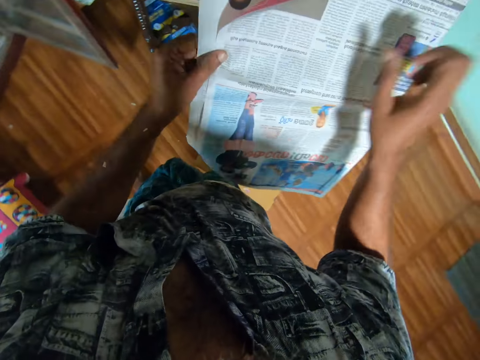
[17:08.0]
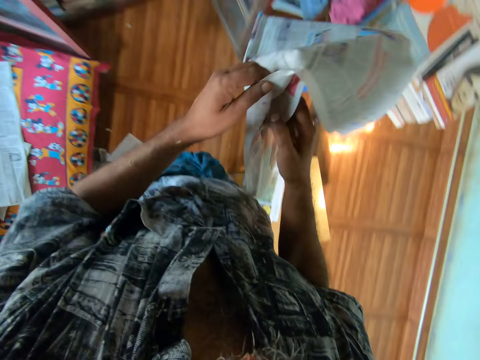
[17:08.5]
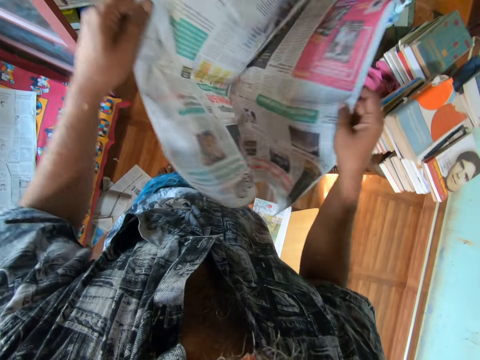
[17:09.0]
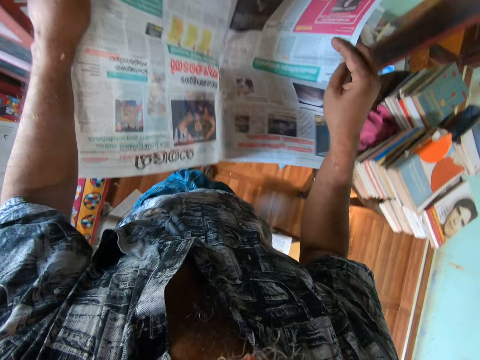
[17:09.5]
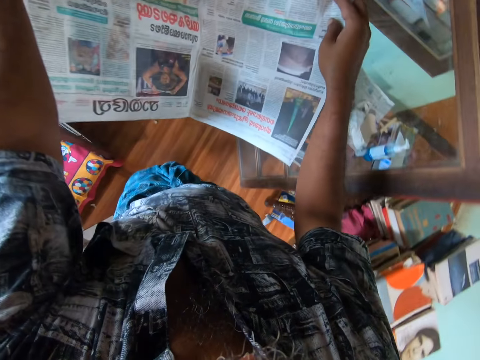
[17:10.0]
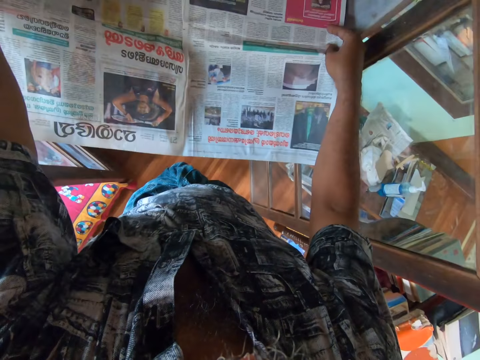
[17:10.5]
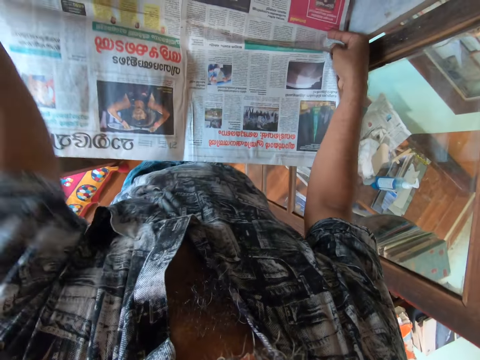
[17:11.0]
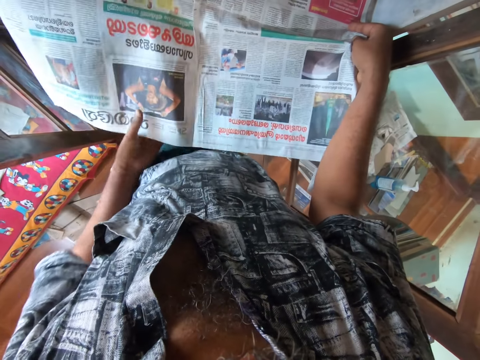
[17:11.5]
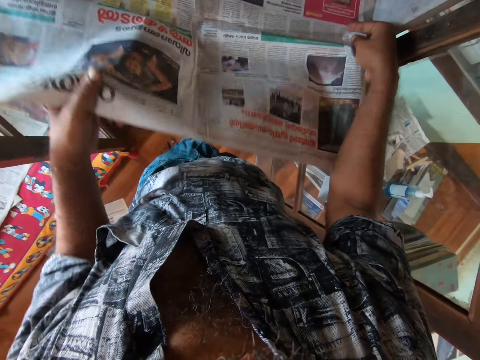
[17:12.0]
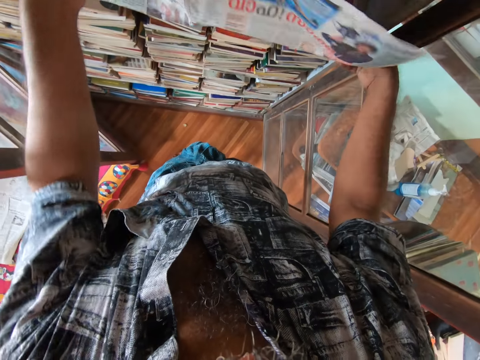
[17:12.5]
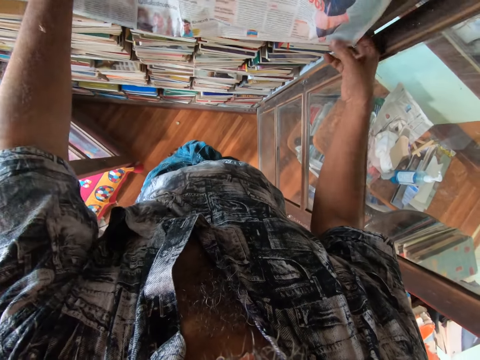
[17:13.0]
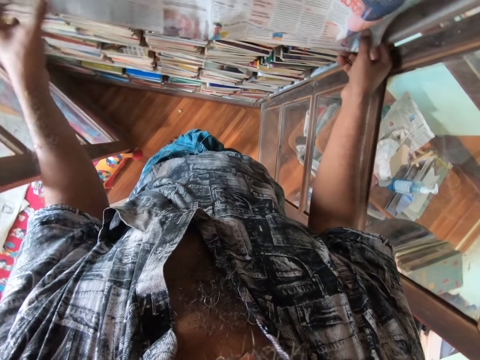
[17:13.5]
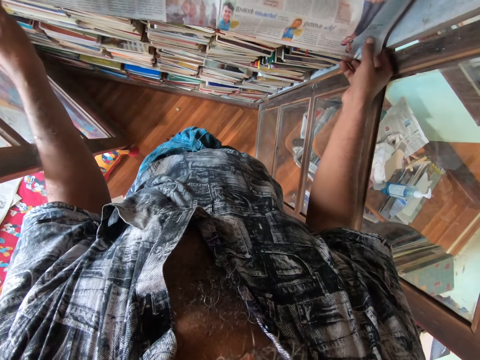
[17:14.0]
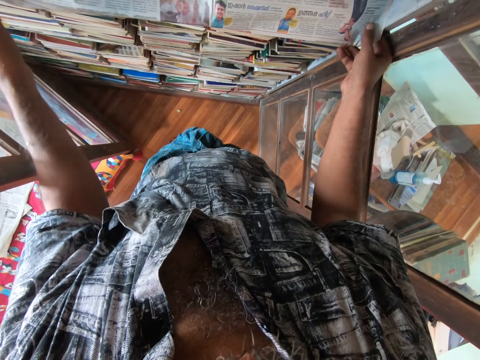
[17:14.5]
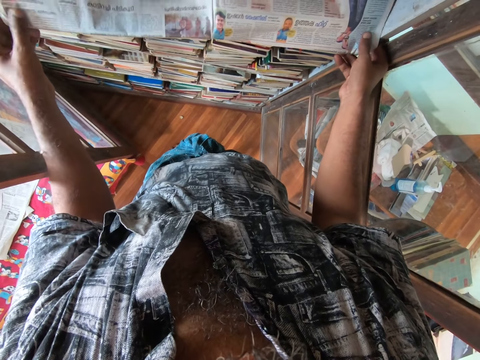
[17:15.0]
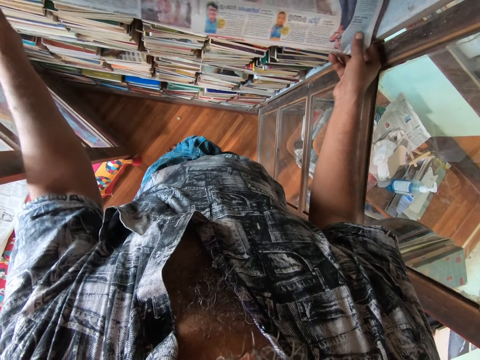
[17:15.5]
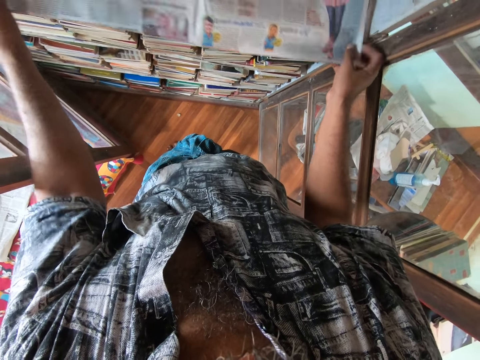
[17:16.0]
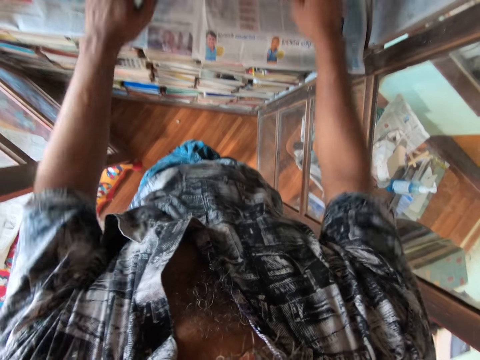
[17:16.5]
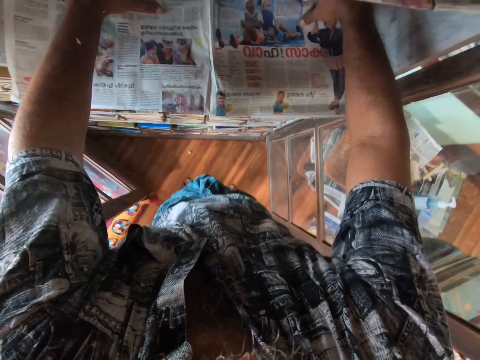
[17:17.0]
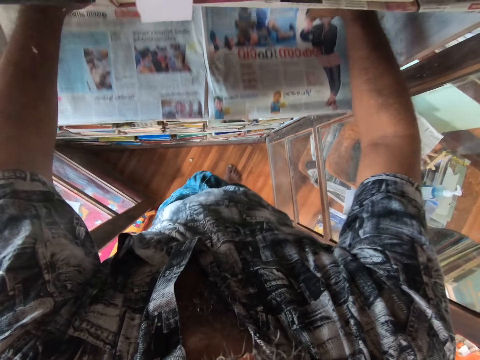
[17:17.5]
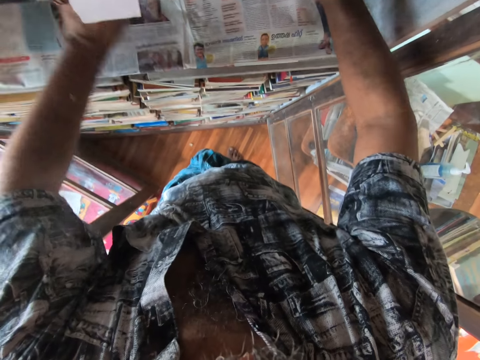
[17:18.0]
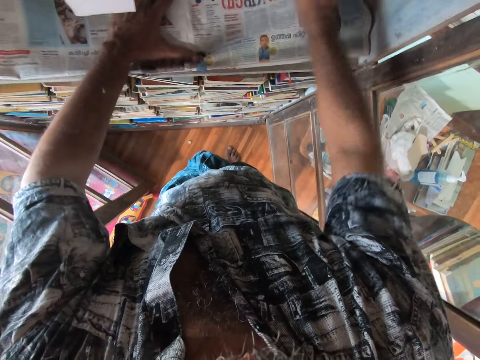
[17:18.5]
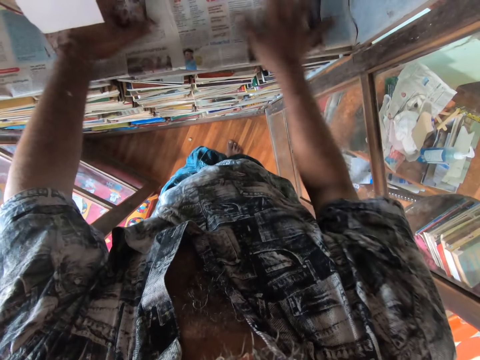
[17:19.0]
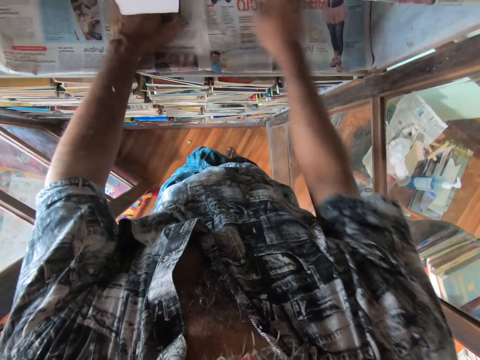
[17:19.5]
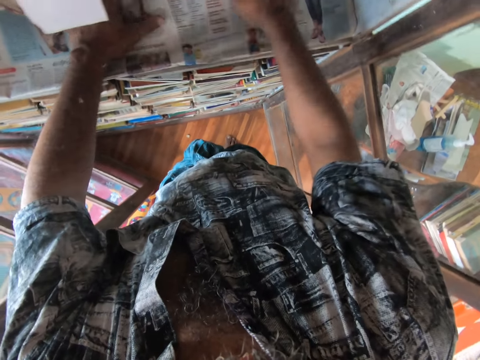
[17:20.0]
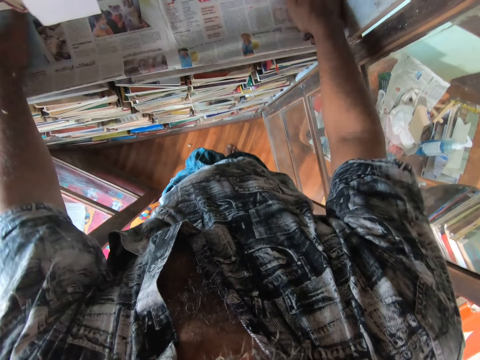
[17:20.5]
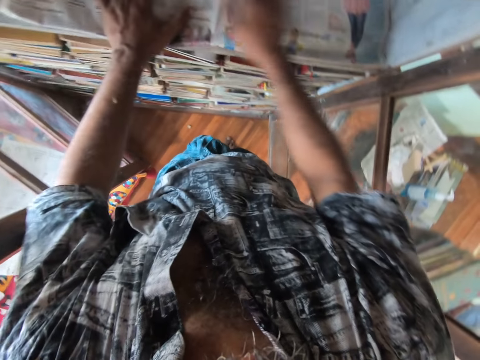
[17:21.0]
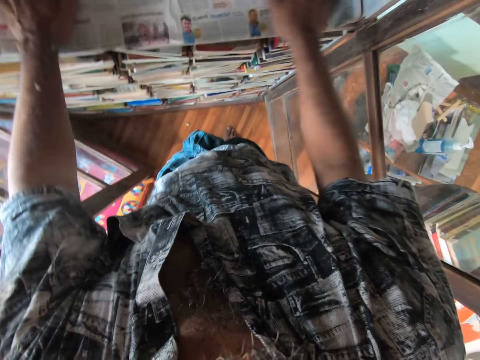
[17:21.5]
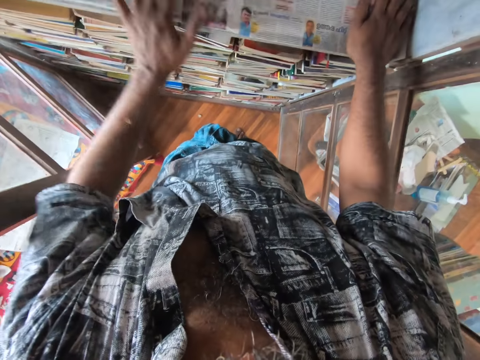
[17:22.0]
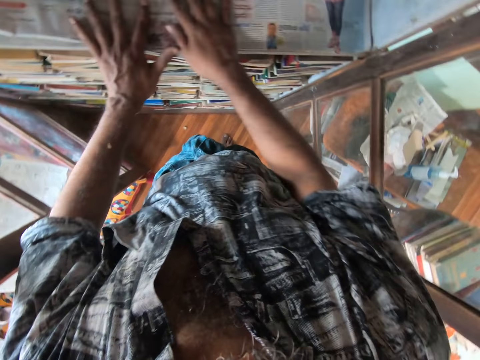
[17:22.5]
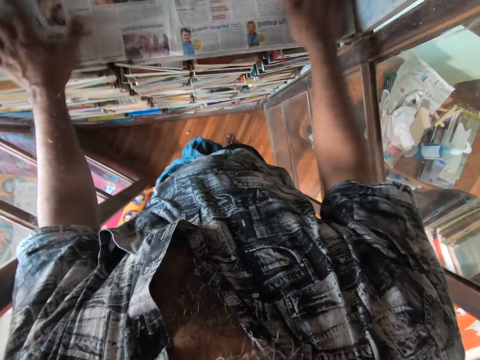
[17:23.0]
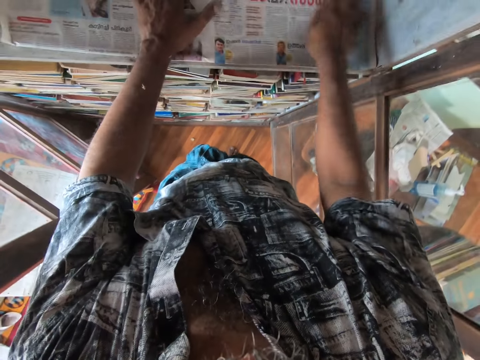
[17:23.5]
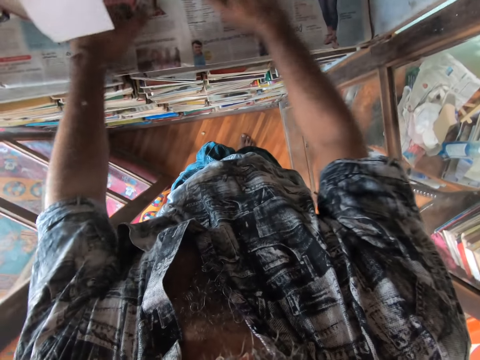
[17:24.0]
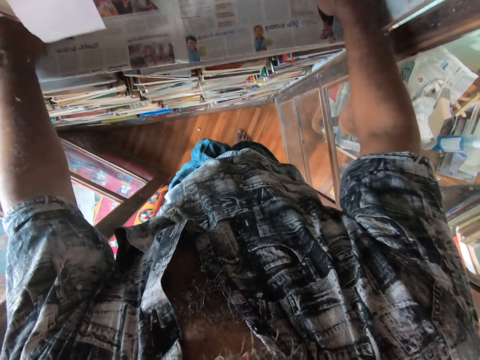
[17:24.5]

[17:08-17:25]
The camera wearer puts a piece of newspaper on a stool. They open the gazette or newspaper. They fold the gazette in the wardrobe. They wipe the gazette in the wardrobe. They fold the newspaper. They scratch the head. They put the newspaper on the shelf. They straighten the newspaper.

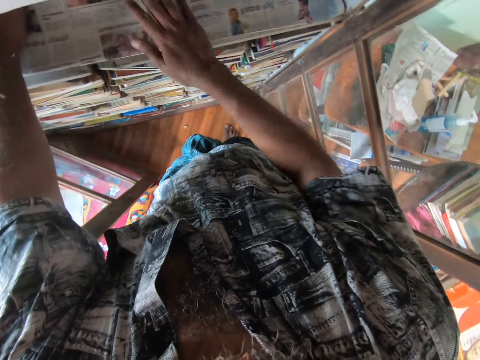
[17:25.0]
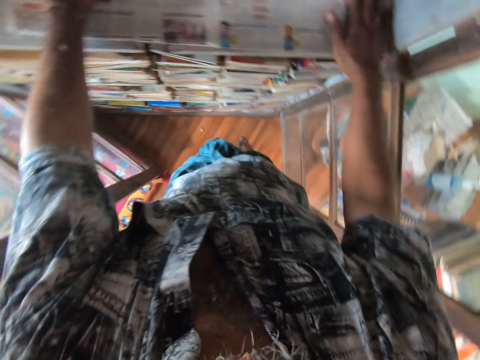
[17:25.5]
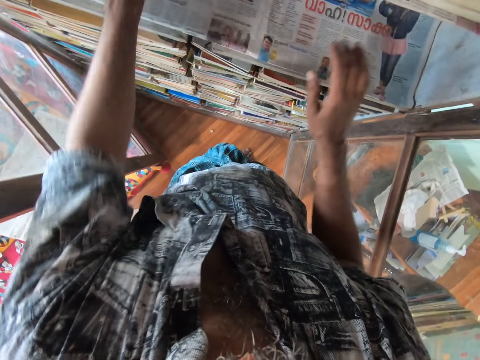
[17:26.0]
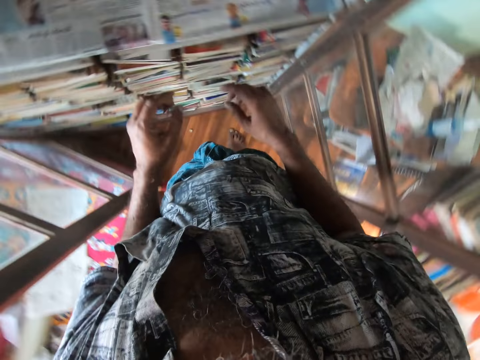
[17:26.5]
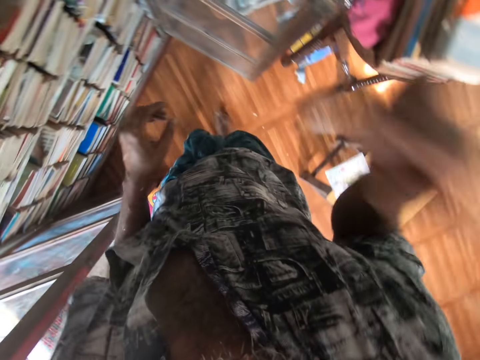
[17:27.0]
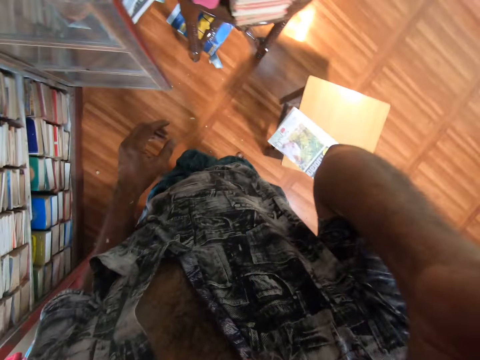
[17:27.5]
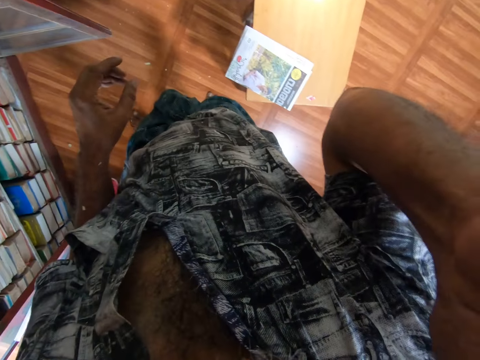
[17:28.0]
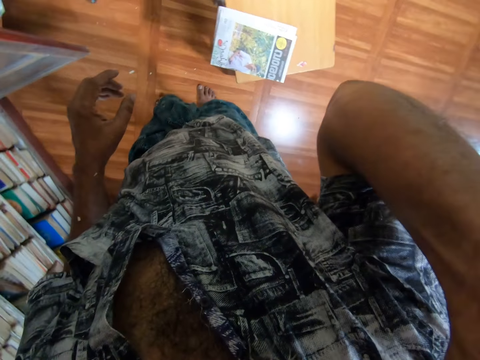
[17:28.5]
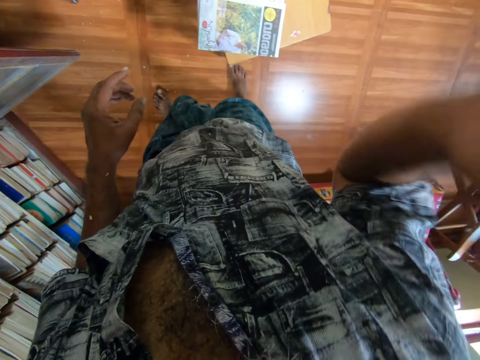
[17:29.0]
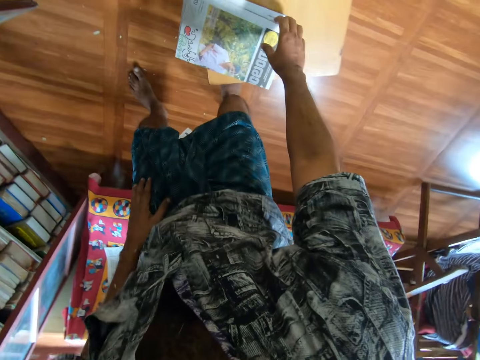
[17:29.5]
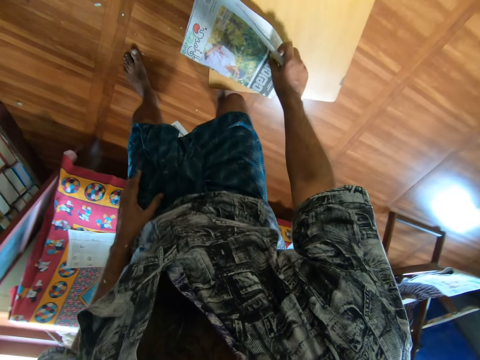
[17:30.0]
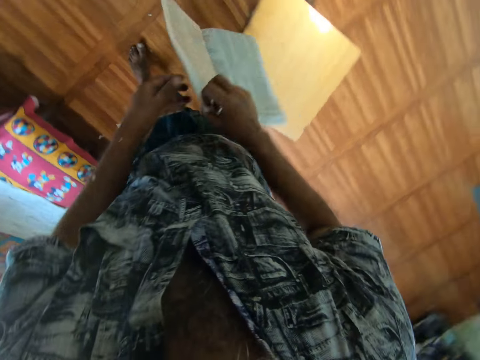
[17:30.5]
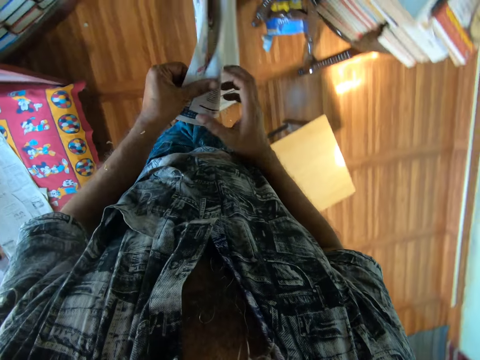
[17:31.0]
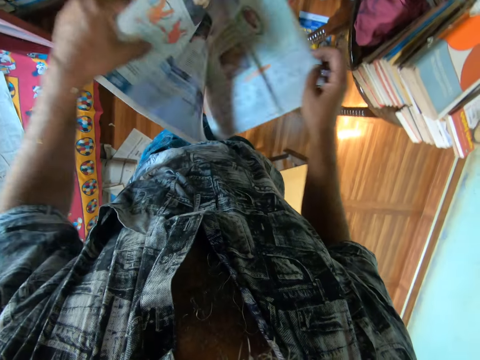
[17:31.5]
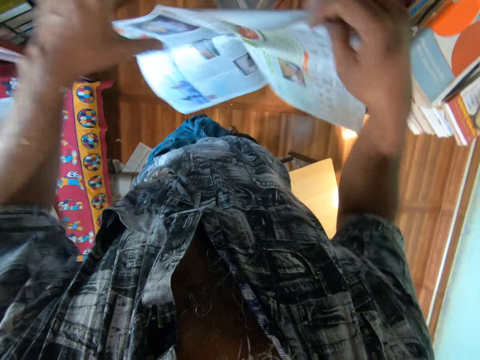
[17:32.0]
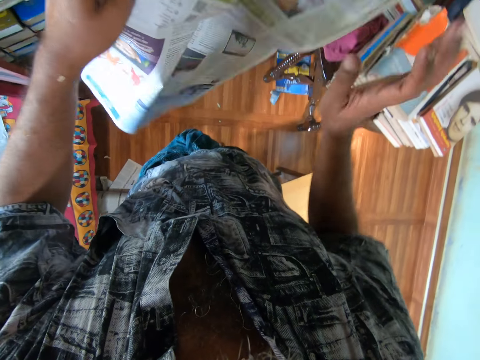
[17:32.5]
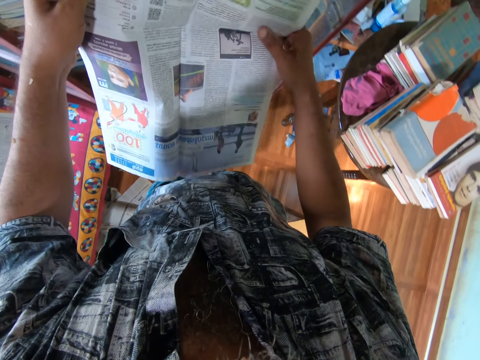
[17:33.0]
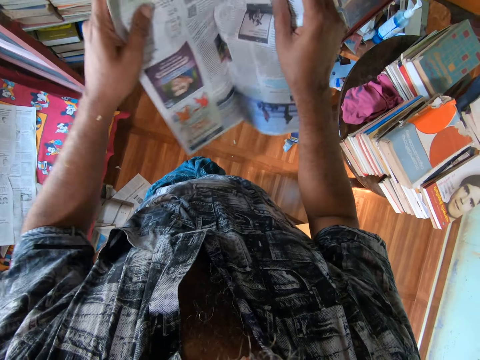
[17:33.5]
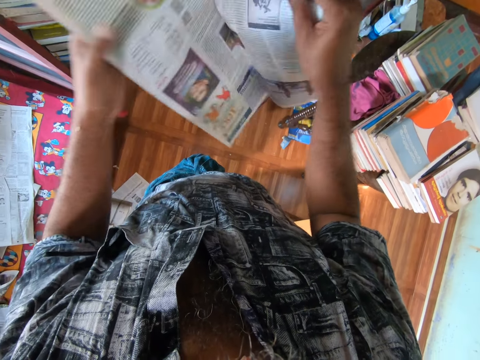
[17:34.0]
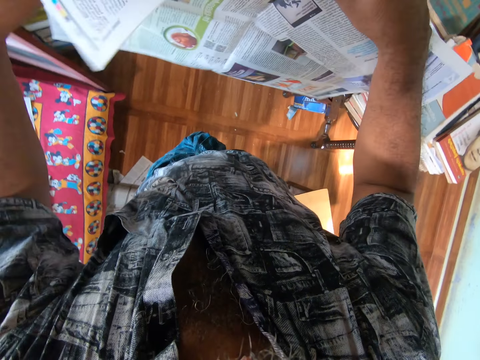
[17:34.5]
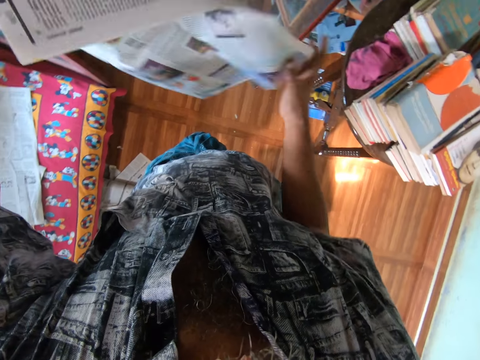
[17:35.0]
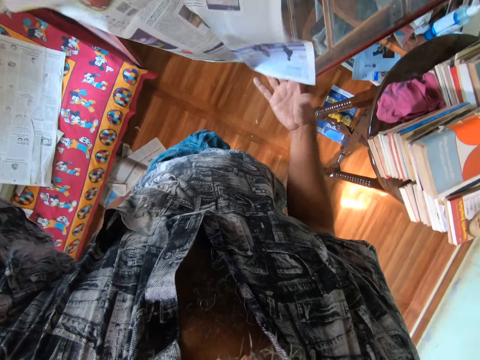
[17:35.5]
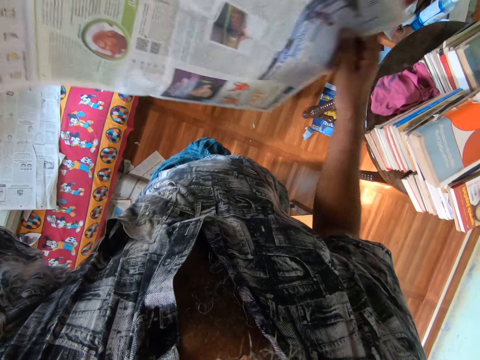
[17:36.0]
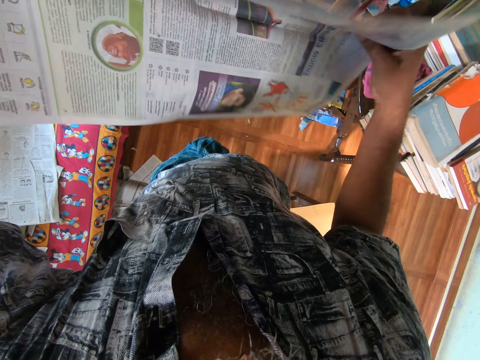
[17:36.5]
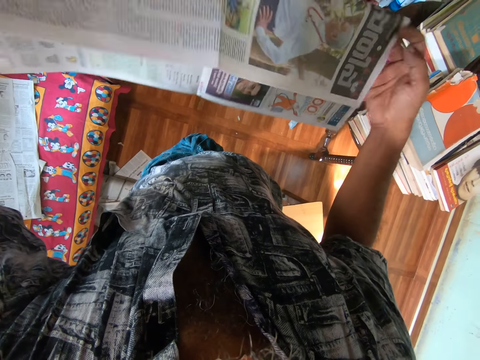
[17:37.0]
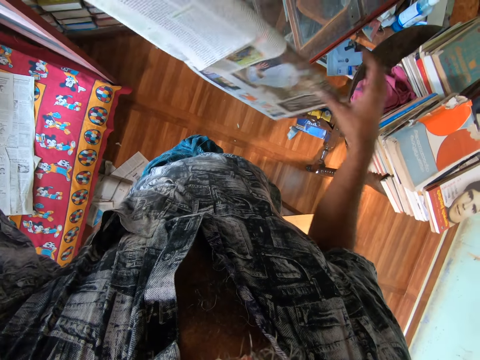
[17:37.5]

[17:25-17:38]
The camera wearer scratches his head and turns around. He picks up the newspaper on the stool. He opens the gazette or newspaper. He moves the gazette in the hand. He folds the newspaper.
